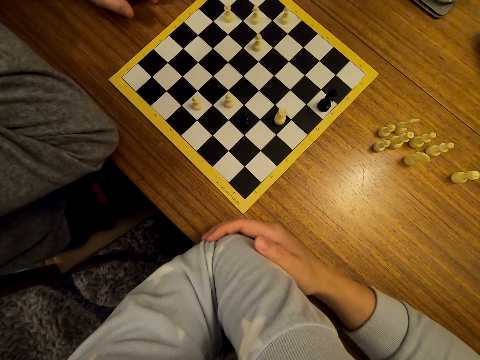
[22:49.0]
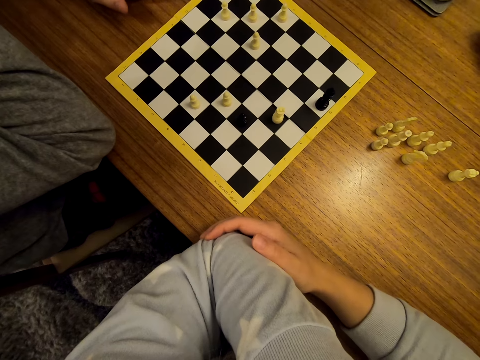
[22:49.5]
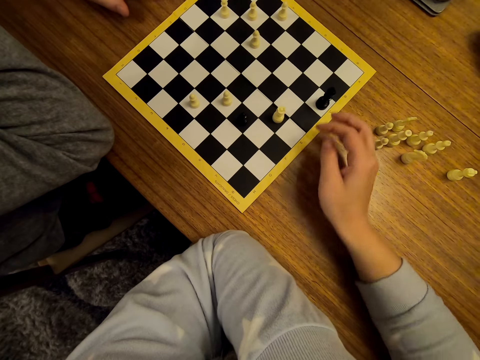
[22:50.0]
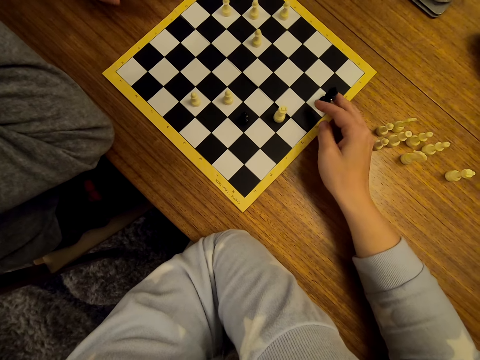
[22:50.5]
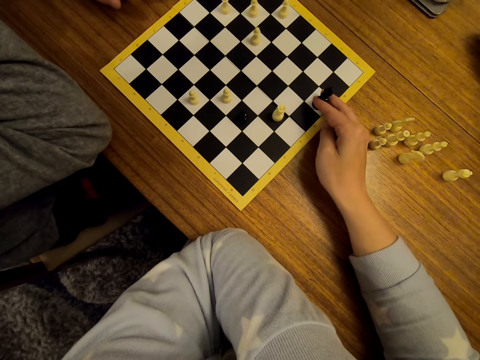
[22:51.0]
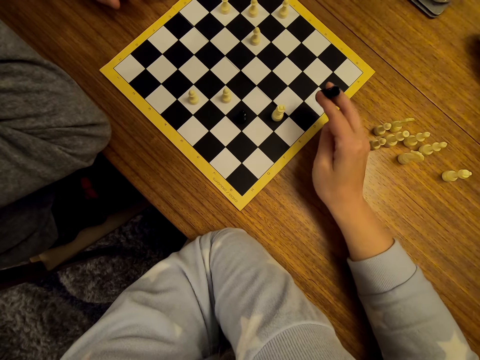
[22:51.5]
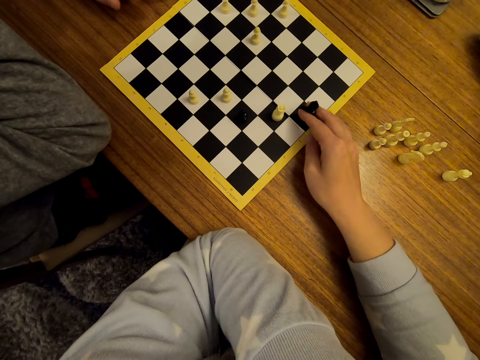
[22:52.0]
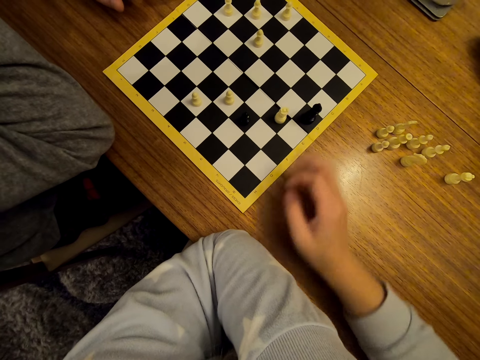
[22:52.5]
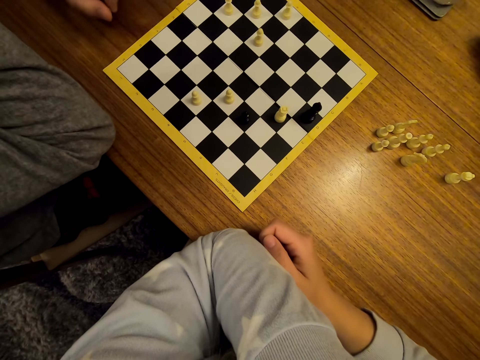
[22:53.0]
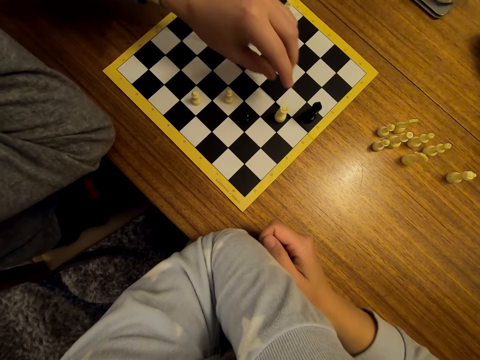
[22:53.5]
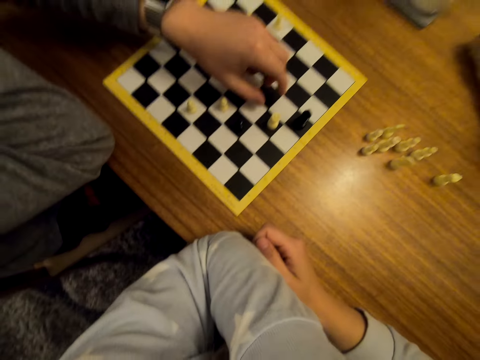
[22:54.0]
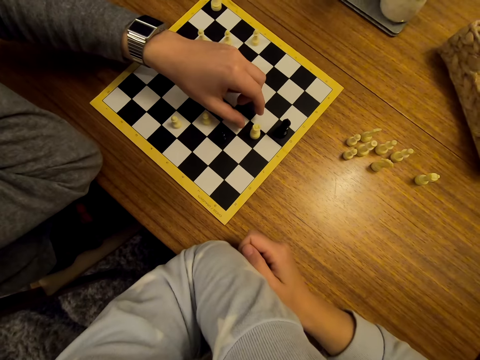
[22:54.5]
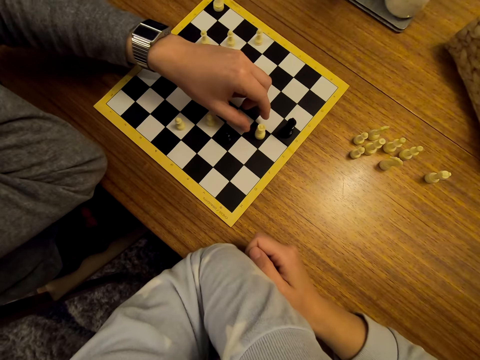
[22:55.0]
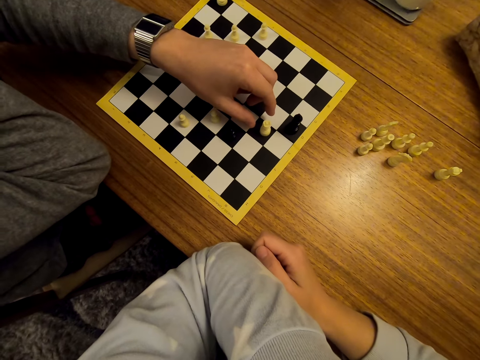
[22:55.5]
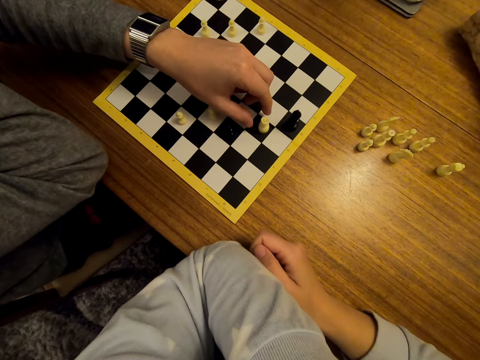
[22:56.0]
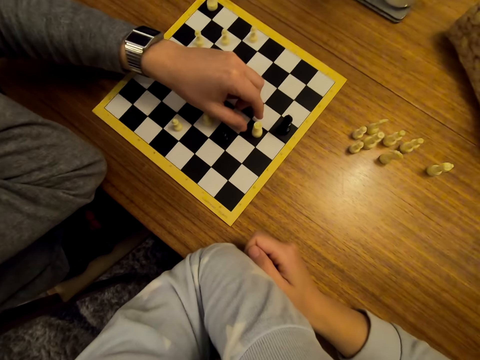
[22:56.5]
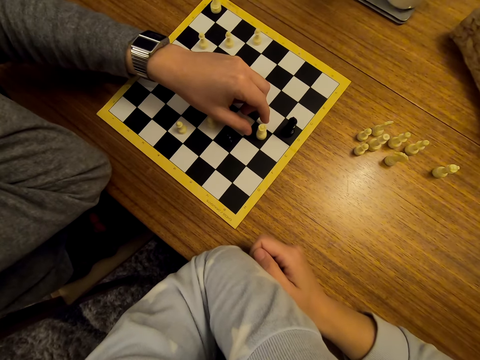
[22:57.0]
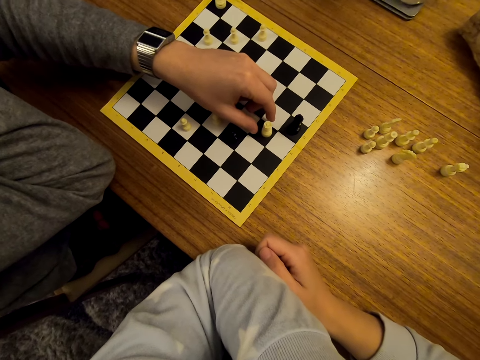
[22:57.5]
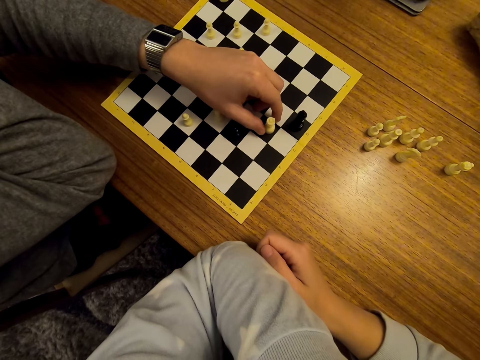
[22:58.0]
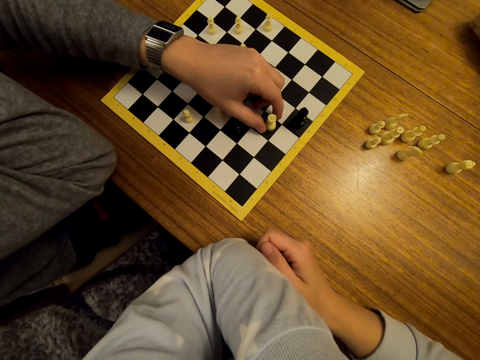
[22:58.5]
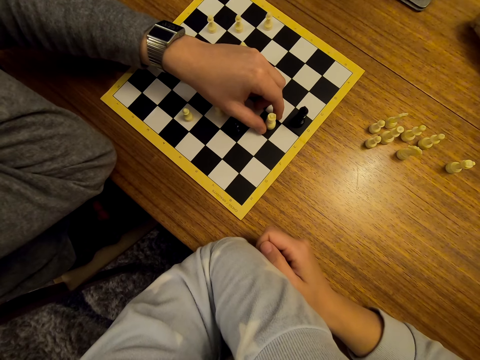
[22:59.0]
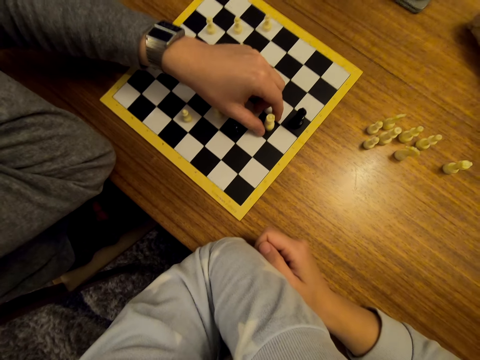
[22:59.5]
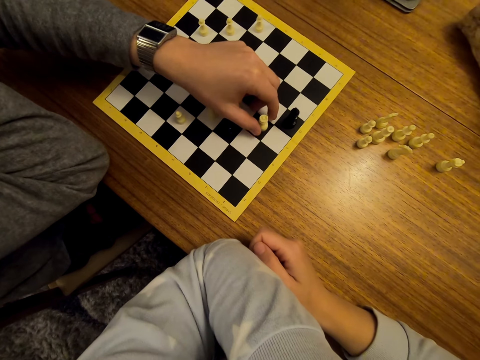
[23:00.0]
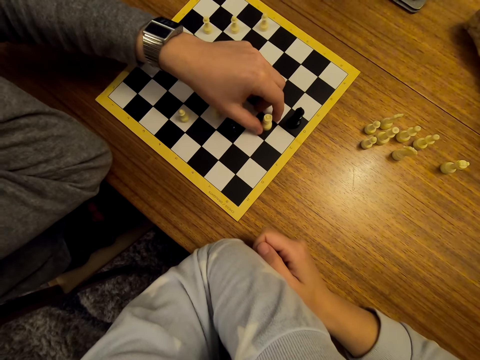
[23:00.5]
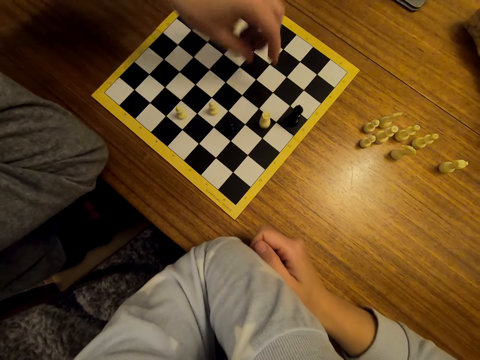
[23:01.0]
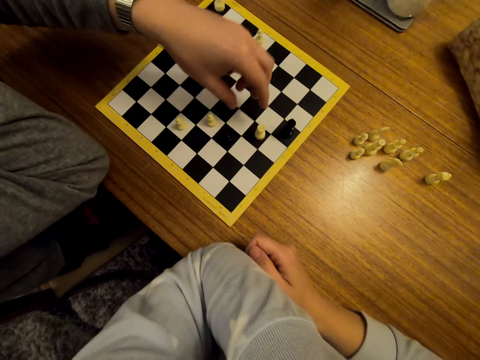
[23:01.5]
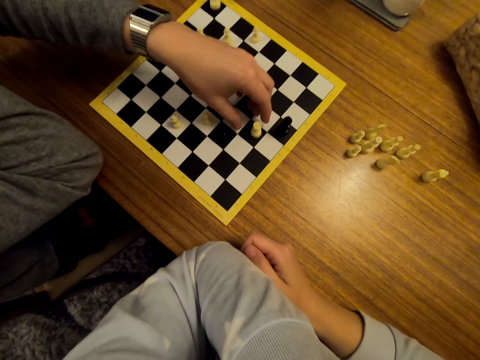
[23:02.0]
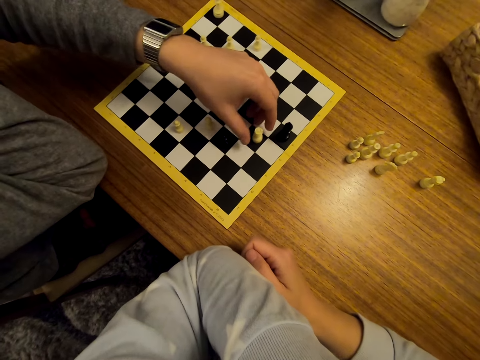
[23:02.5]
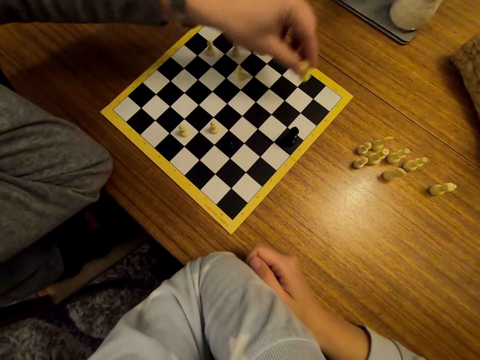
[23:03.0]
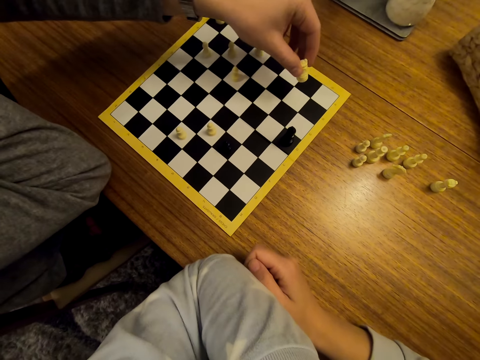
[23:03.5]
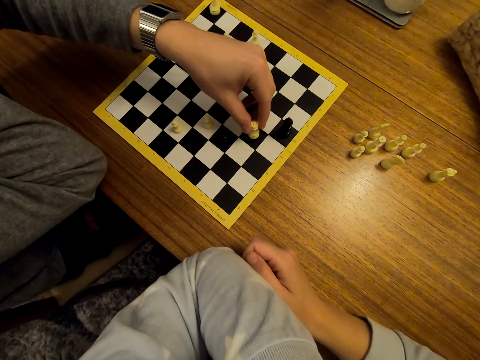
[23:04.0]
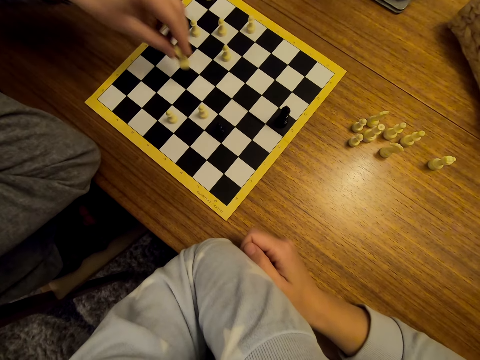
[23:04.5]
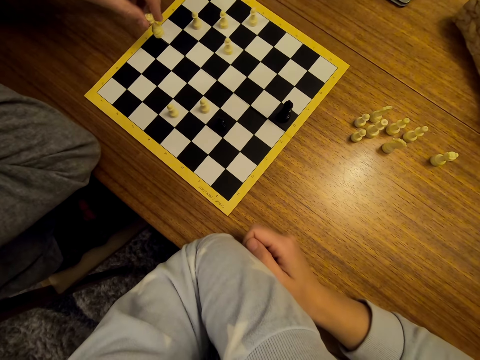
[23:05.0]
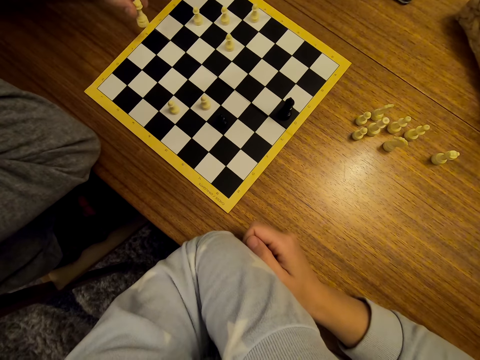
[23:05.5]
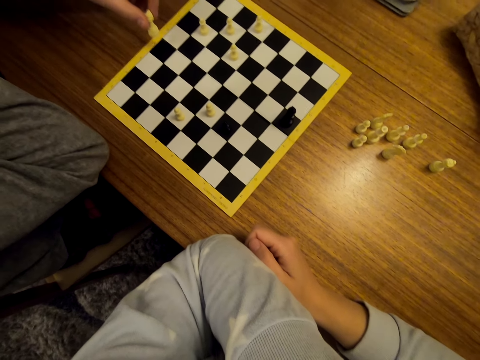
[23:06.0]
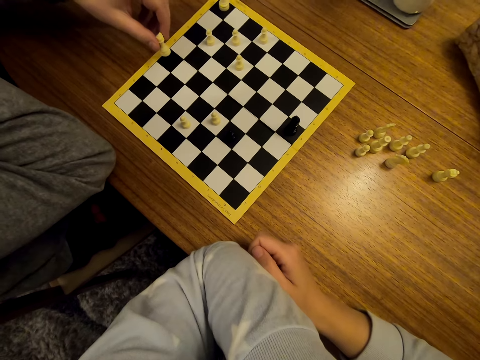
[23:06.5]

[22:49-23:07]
The camera wearer moves the pawns on the chess board. They stare at the chess on the table. A man holds his hand over a chess piece on the board. The man converses with the camera wearer. The man moves the pawns on the chess board. The man shifts a chess piece on the board.

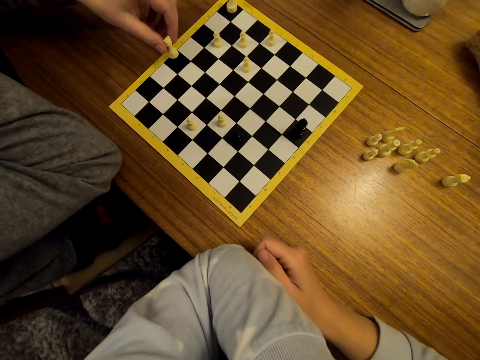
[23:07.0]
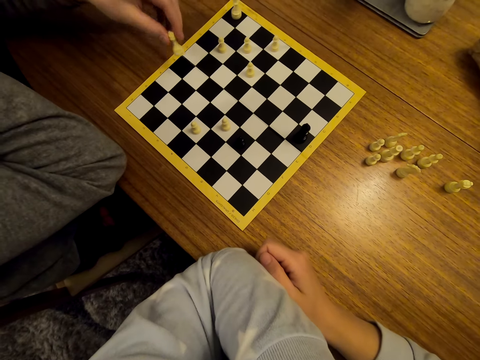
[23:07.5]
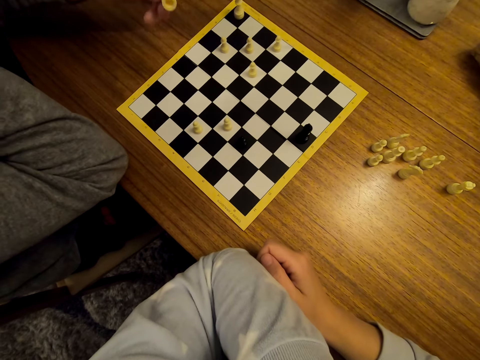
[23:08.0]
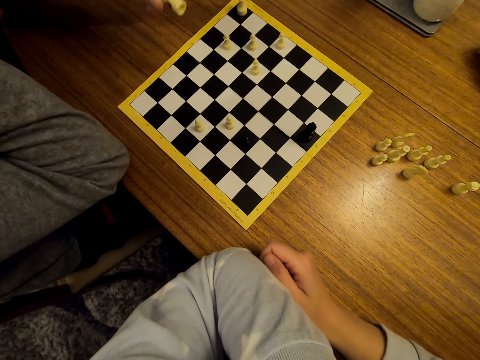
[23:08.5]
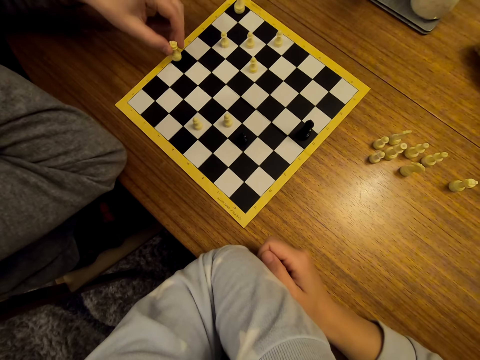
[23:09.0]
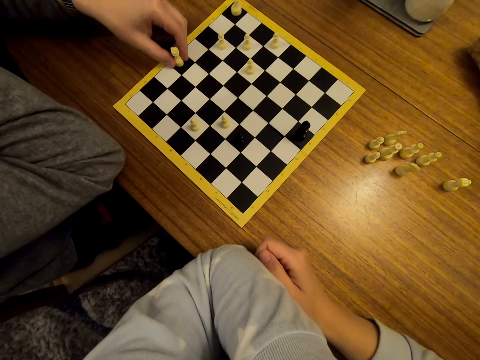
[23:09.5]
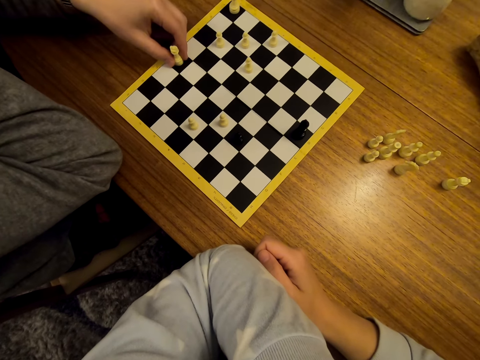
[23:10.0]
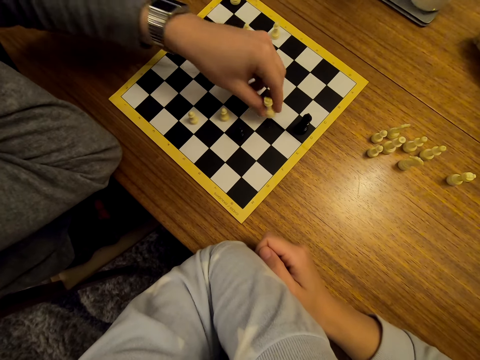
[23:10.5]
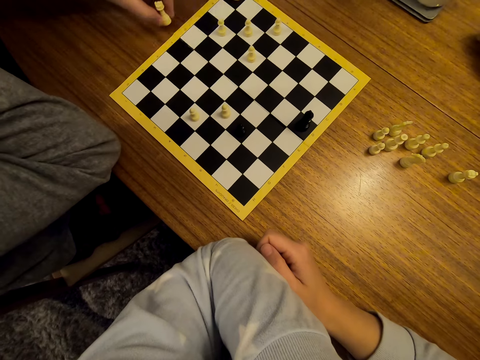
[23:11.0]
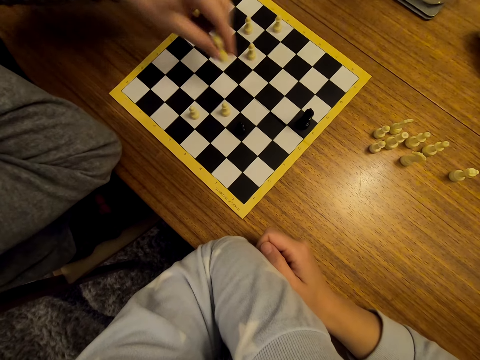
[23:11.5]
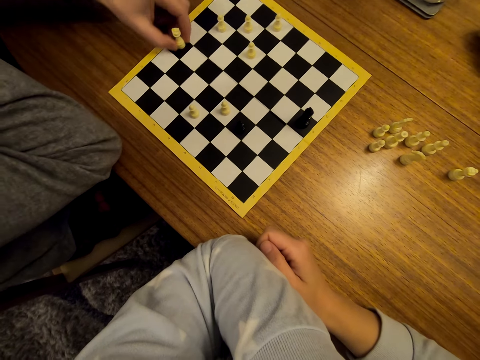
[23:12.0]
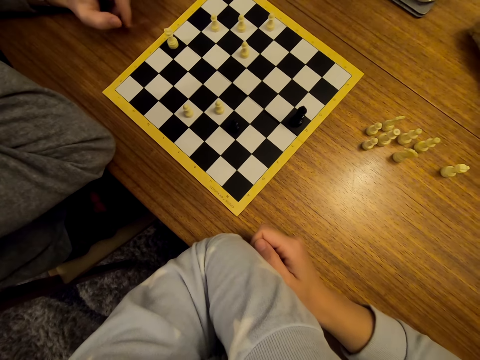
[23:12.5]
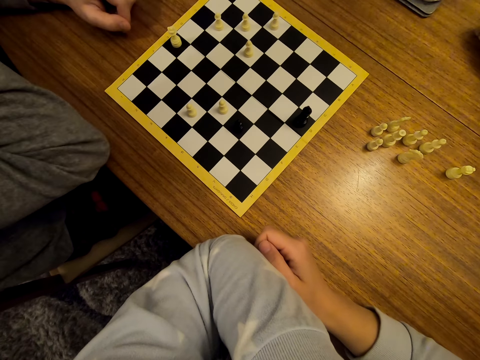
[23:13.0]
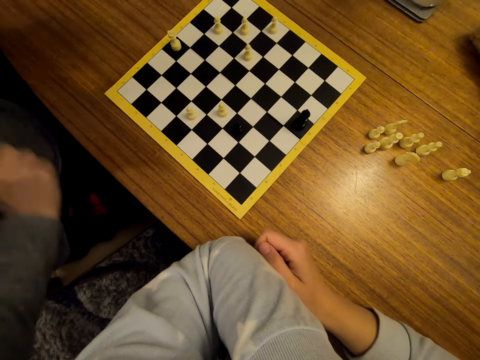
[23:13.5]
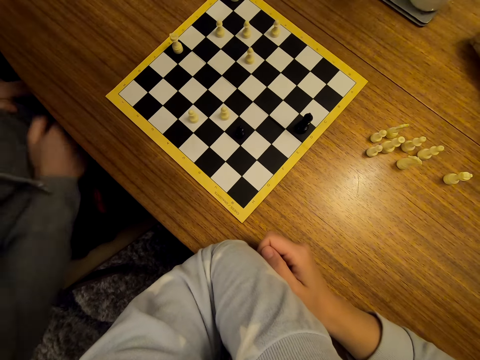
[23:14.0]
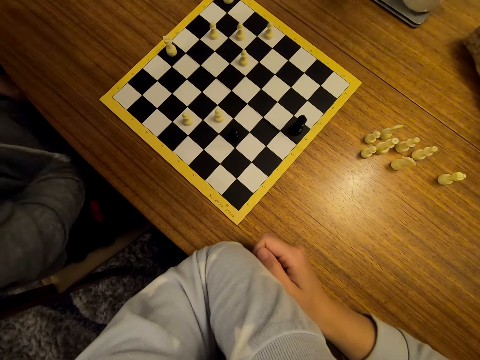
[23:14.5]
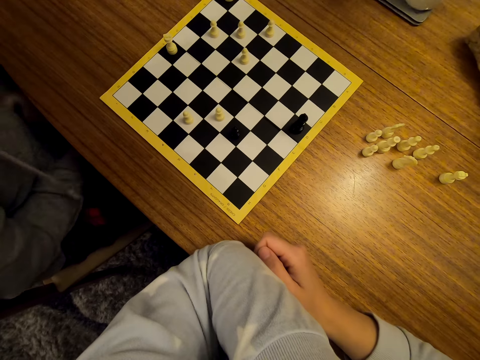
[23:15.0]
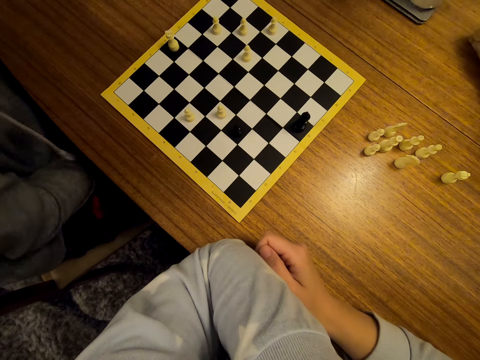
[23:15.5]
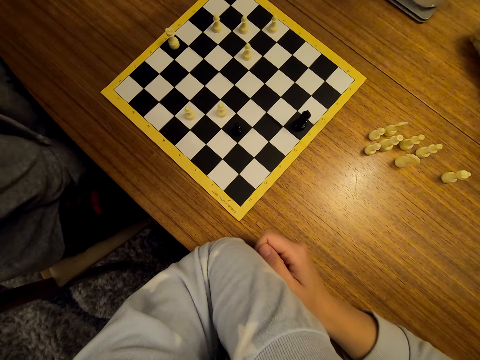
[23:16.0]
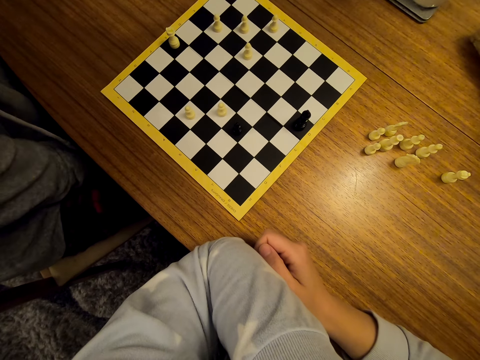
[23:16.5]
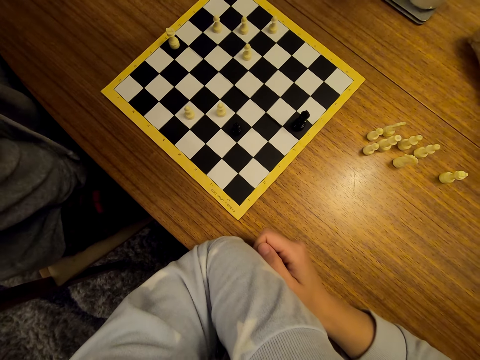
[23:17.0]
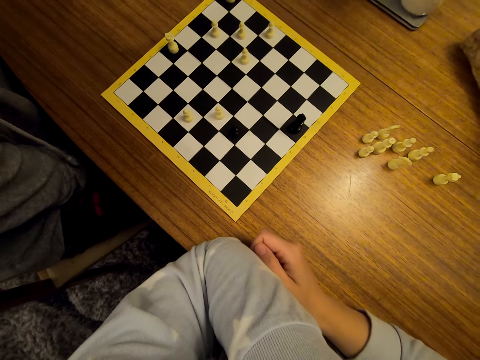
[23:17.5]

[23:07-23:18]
A man does something under a table. The camera wearer stares at the chess on the table.
